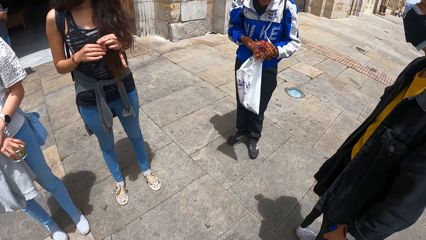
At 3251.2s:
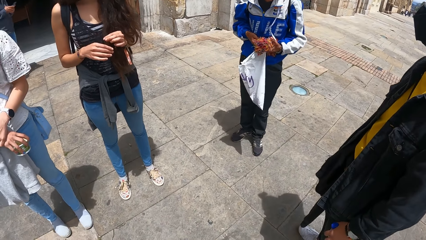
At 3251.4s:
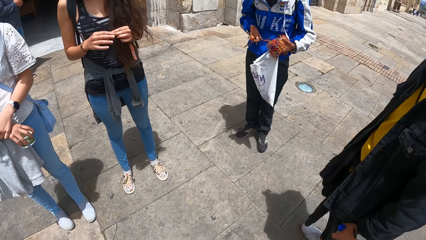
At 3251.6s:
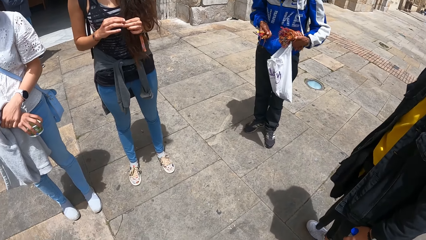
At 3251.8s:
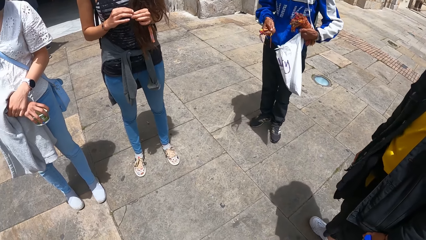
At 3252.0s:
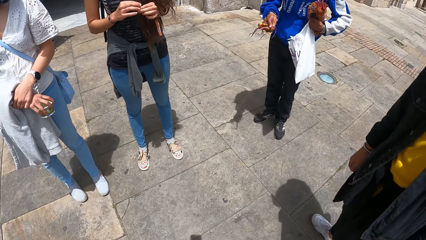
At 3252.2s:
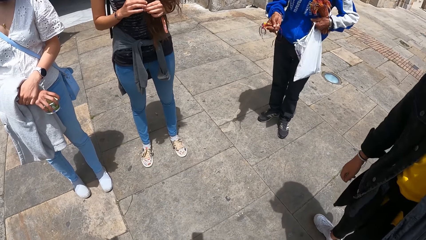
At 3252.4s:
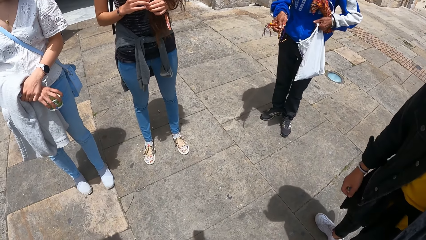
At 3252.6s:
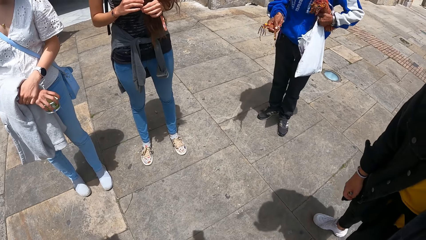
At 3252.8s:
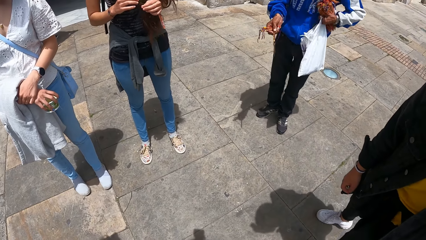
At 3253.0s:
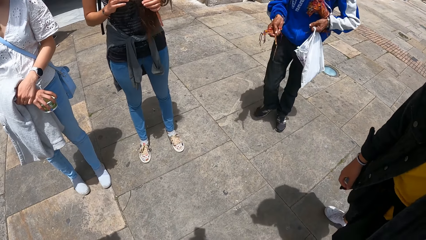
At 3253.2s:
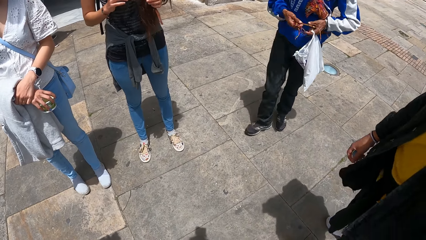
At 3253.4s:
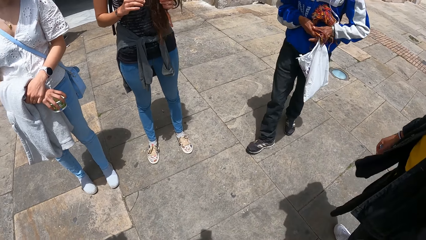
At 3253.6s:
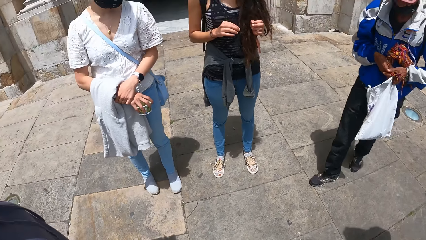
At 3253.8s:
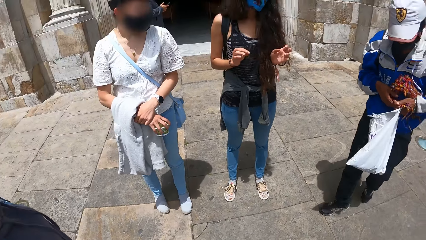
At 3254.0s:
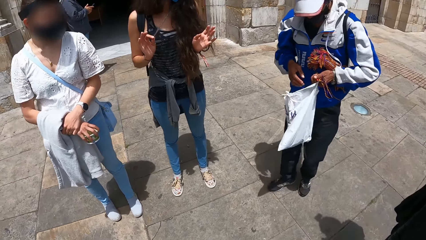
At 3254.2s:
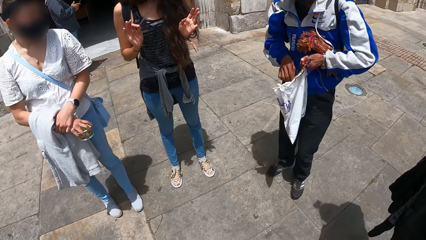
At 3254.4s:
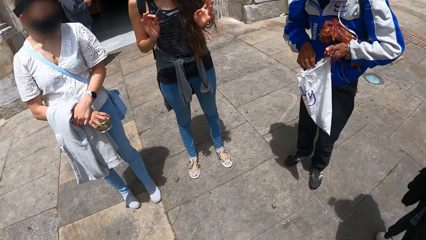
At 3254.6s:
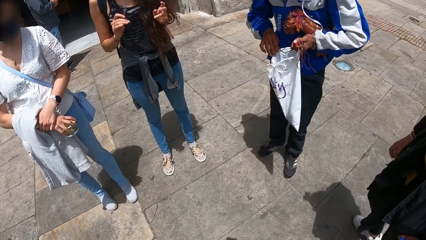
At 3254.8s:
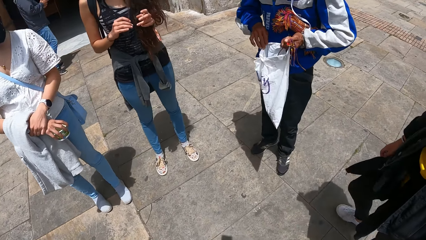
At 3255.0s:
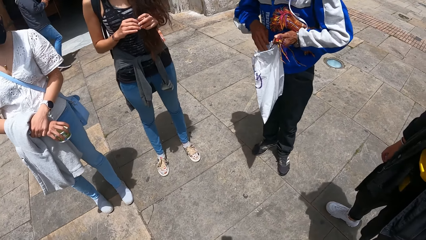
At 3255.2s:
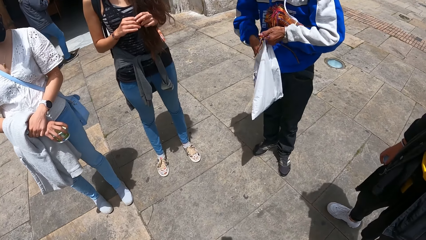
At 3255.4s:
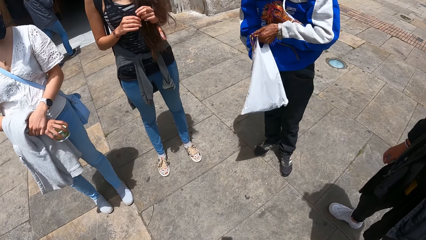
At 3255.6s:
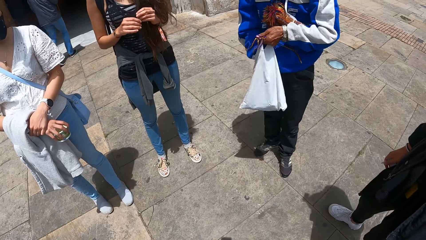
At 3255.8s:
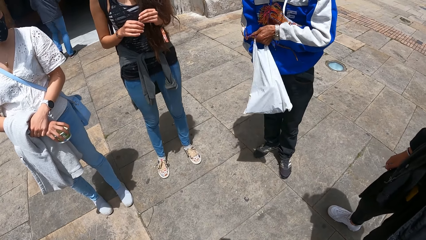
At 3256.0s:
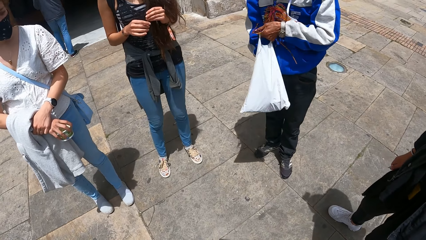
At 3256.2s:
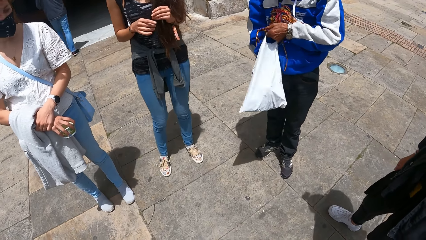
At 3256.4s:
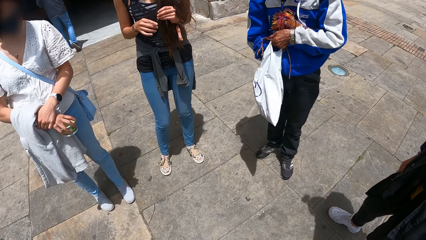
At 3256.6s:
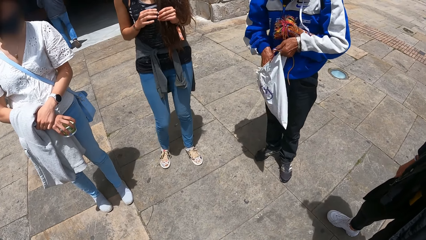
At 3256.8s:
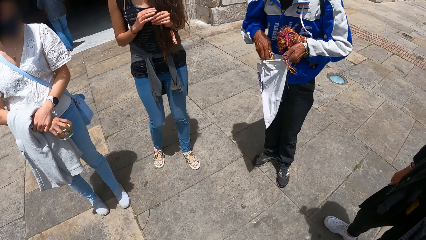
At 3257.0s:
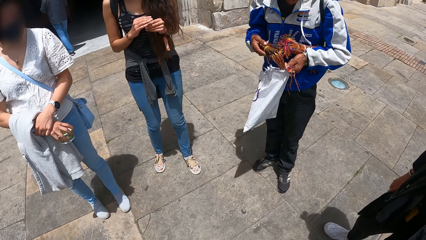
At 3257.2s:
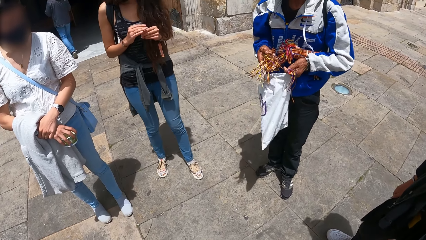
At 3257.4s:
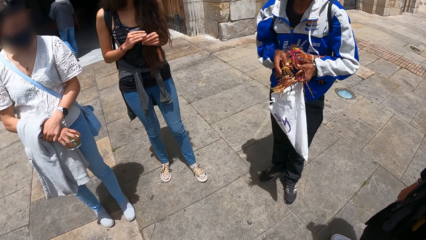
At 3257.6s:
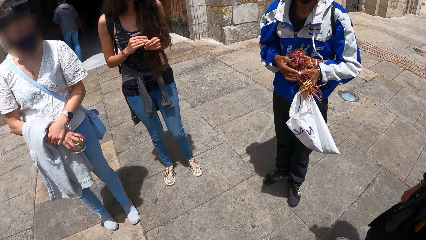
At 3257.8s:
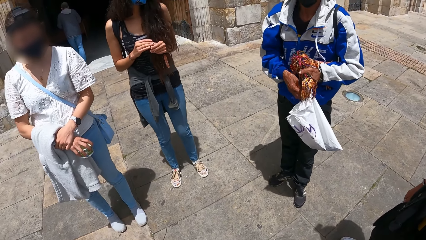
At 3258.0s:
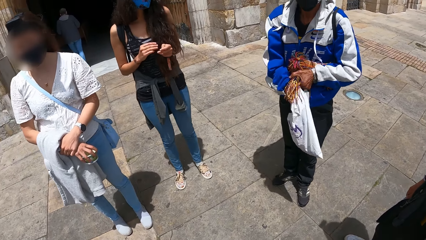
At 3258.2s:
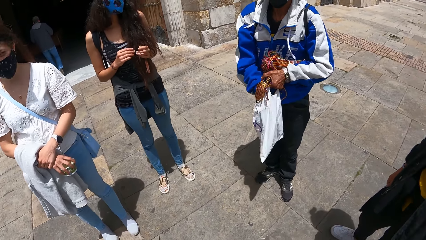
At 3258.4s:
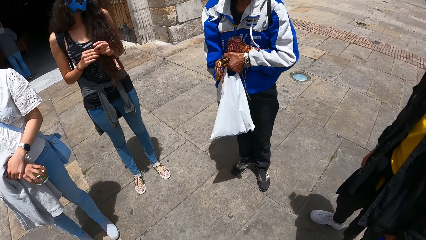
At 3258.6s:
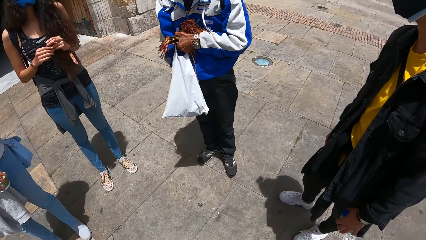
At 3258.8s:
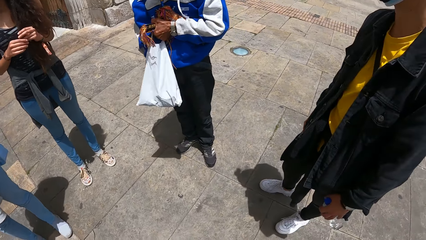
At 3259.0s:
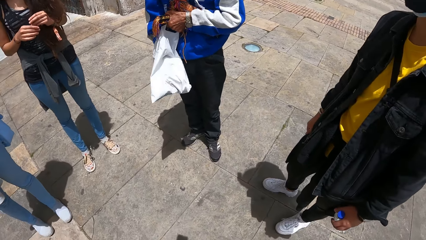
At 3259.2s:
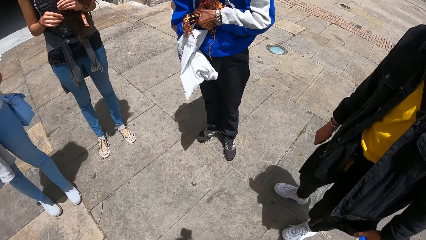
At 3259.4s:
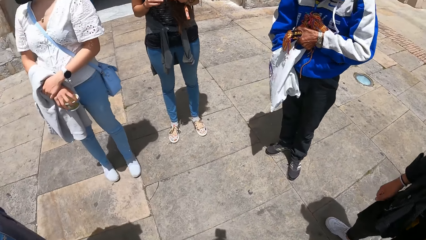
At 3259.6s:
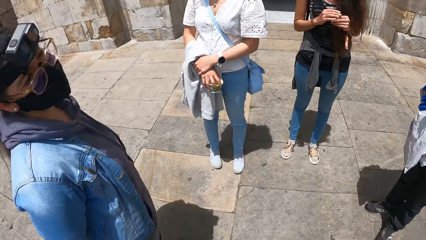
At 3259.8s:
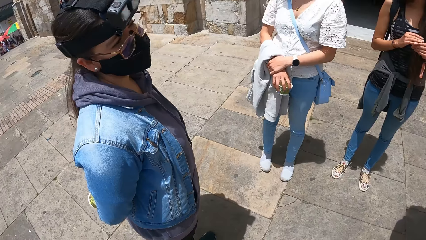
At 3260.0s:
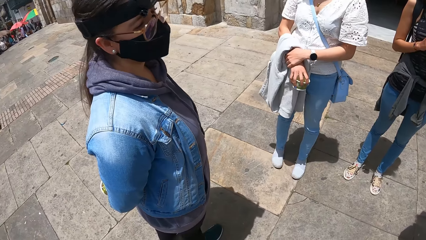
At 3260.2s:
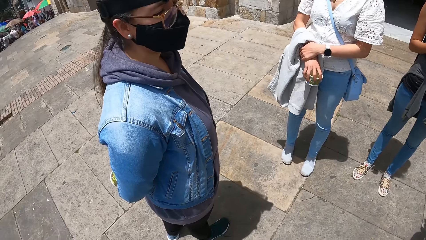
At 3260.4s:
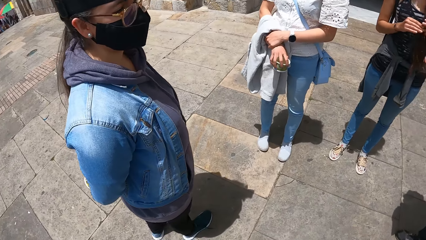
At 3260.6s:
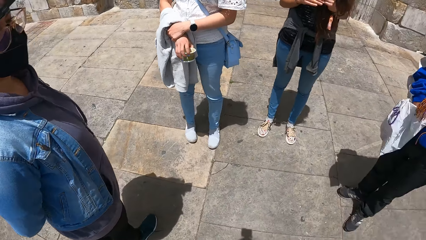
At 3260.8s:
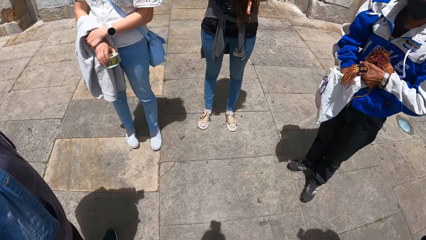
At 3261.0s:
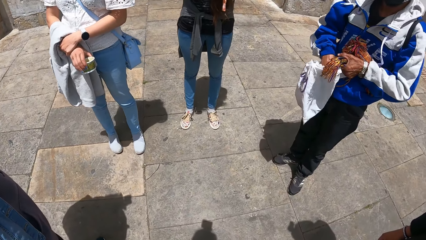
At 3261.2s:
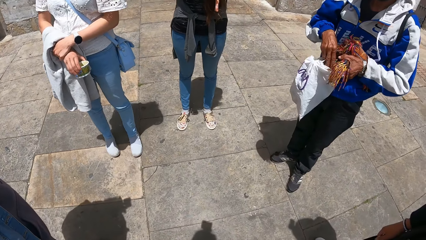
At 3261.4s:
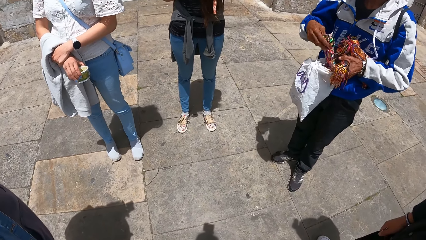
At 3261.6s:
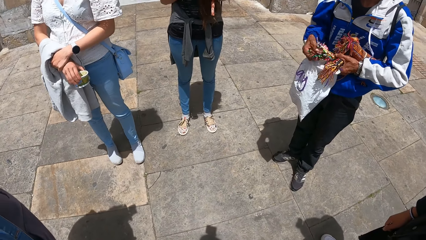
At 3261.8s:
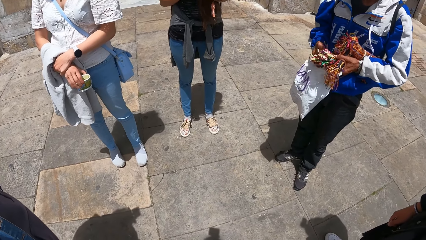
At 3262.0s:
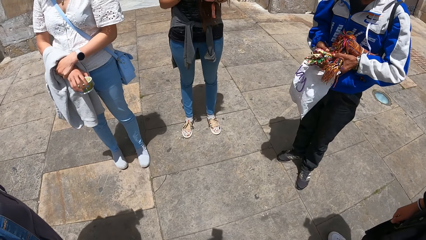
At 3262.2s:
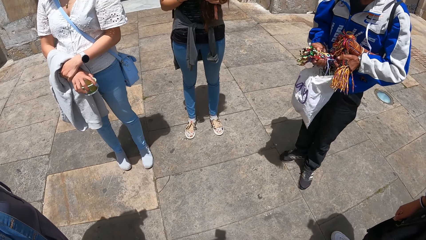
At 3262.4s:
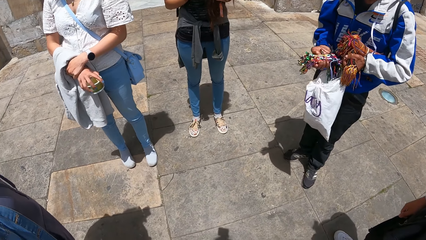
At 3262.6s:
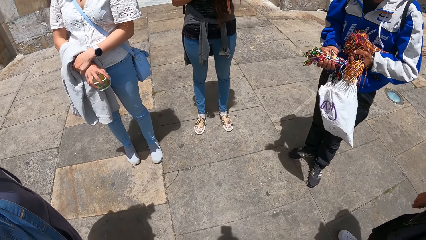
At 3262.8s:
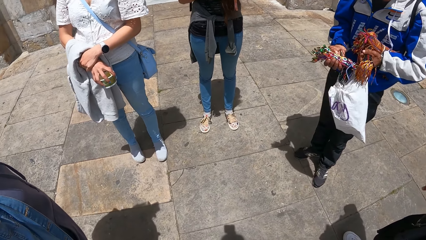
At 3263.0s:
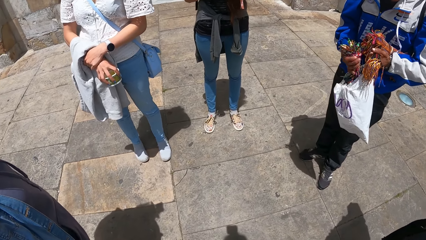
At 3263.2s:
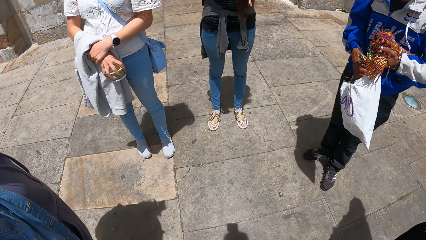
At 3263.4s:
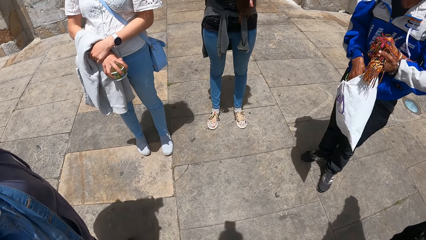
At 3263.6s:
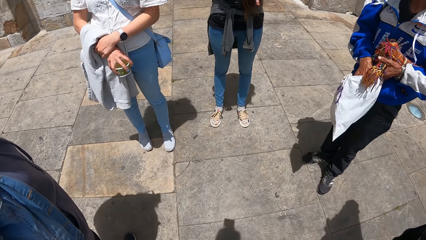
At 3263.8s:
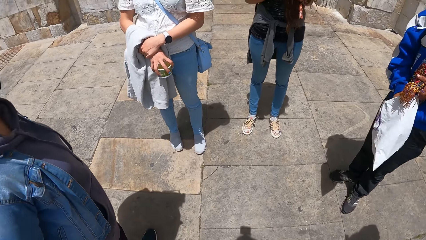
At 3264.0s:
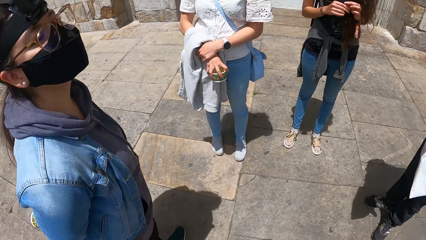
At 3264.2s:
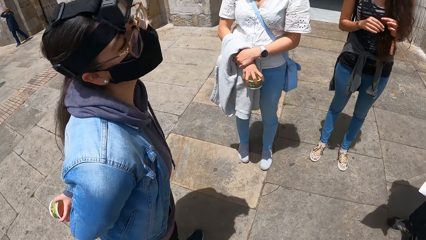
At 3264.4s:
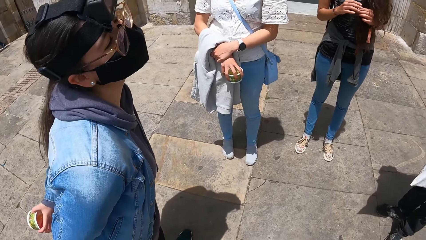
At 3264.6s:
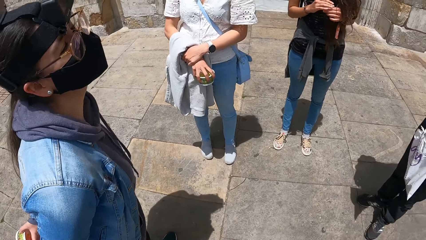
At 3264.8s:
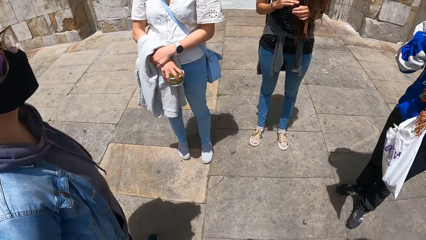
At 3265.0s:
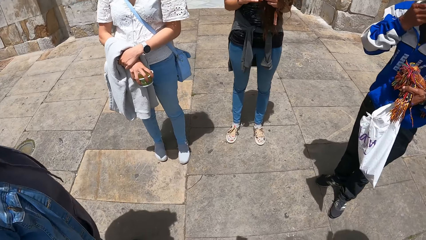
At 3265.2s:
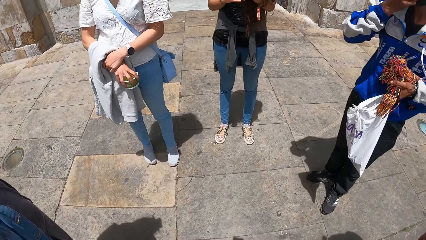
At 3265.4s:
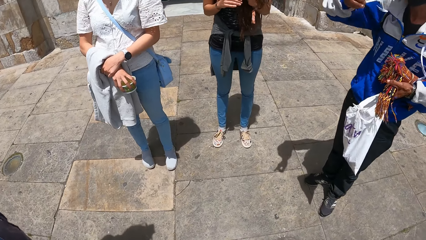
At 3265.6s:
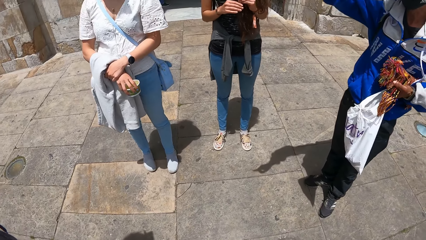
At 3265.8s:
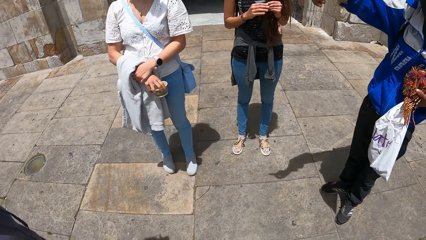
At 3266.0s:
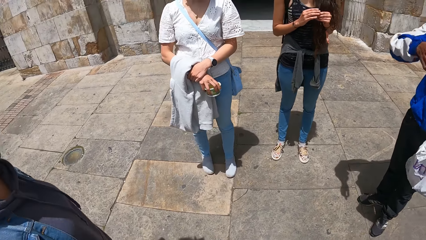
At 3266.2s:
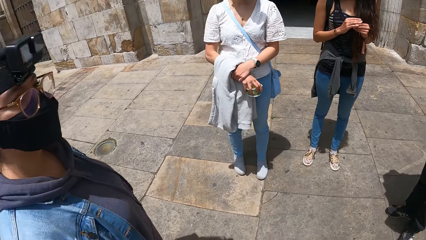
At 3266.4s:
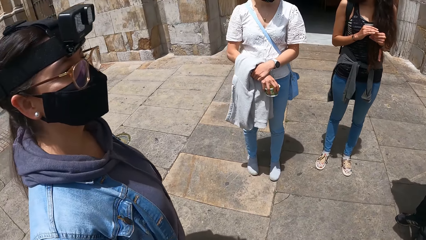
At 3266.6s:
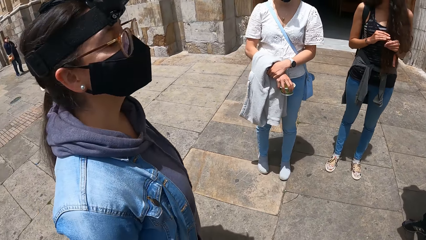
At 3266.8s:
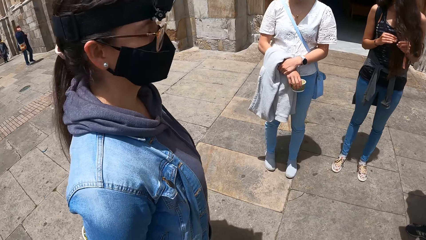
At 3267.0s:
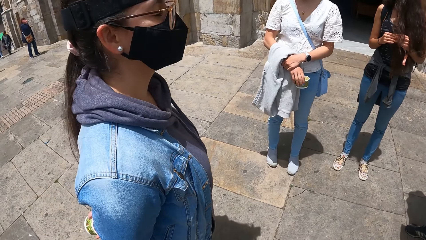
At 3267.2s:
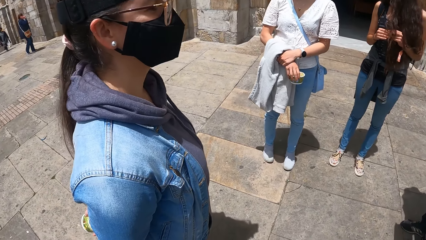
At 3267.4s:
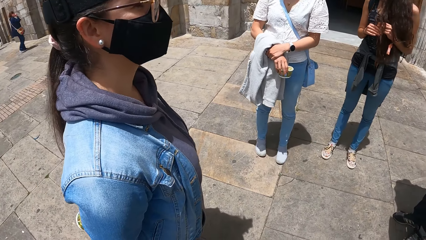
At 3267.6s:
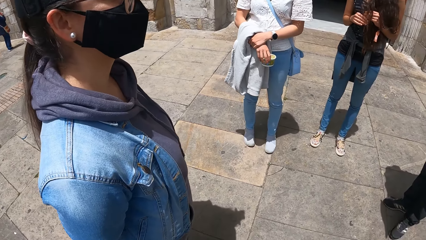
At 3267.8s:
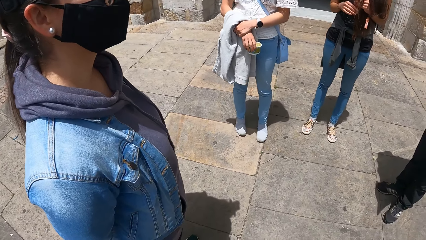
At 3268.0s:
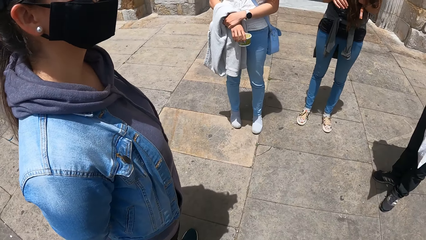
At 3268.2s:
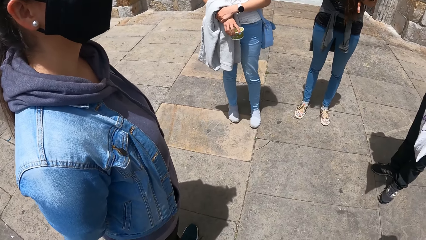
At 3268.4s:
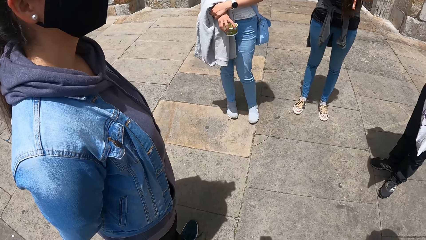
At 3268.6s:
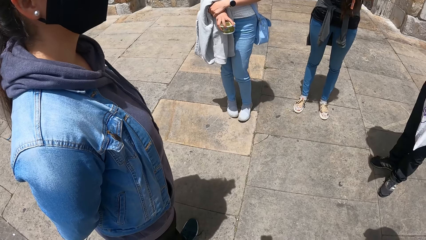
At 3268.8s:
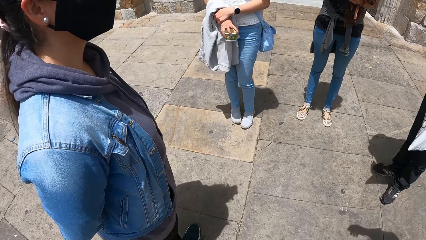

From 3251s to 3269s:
A man passes the pen to his right hand with his left hand. He passes the pens to his right hand with his left hand. He opens a polythene bag with his right hand. A person touches her hair. Another man puts his right hand in a nylon. He picks a bunch of wrist bands from the nylon with his right hand, and puts his right hand in the nylon. The camera wearer turns around. The other man picks the bunch of wrist bands from the nylon with his right hand. He puts the bunch of wrist bands in the nylon with his right hand. He points around and raises his right hand.
